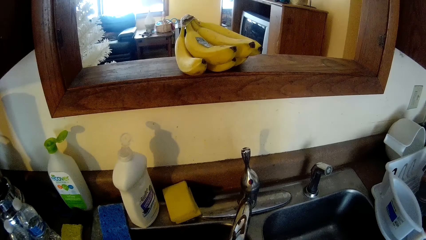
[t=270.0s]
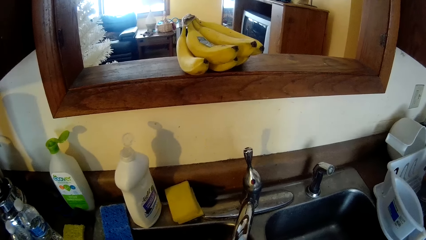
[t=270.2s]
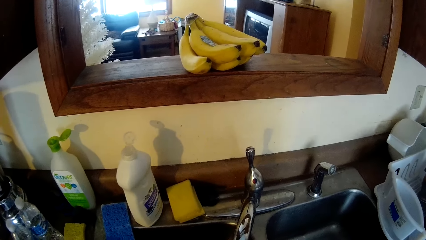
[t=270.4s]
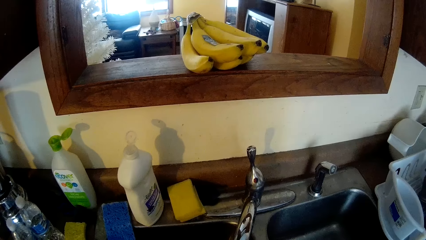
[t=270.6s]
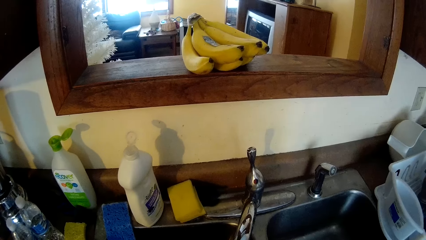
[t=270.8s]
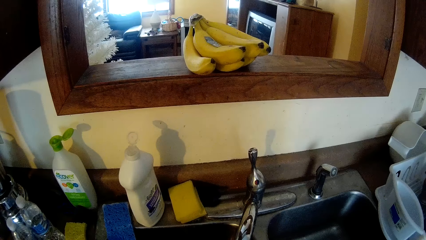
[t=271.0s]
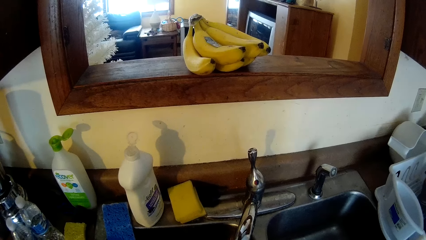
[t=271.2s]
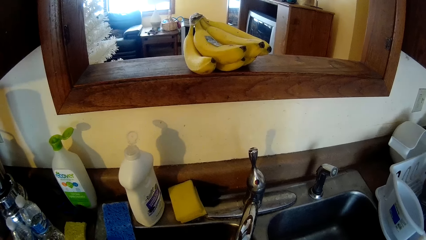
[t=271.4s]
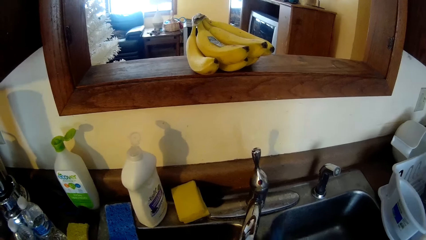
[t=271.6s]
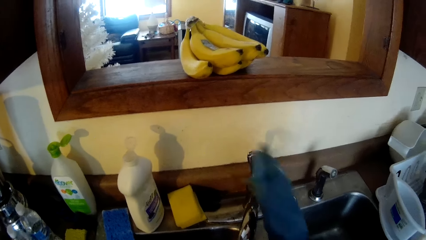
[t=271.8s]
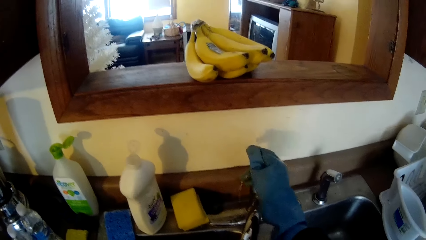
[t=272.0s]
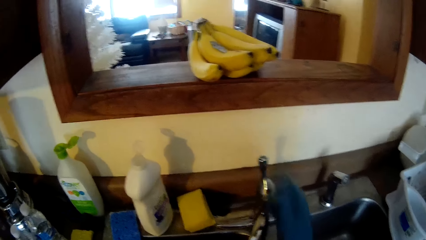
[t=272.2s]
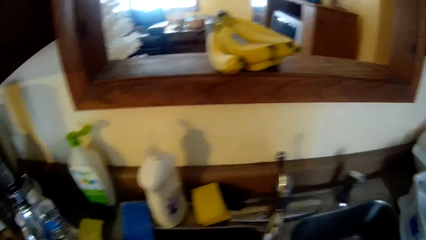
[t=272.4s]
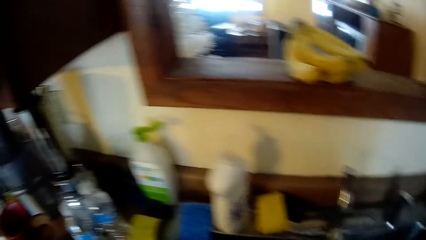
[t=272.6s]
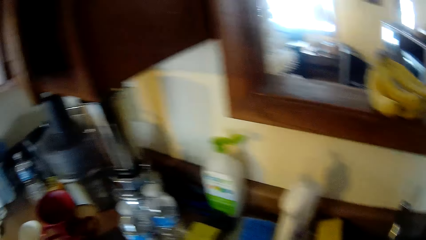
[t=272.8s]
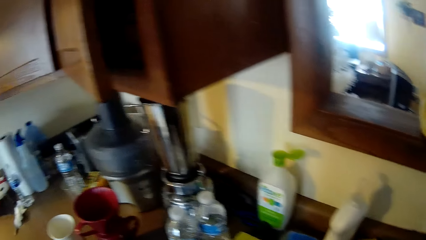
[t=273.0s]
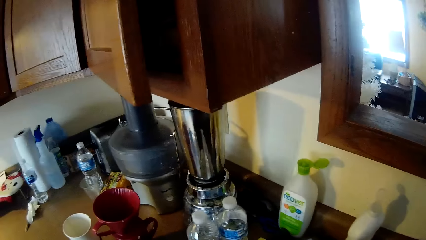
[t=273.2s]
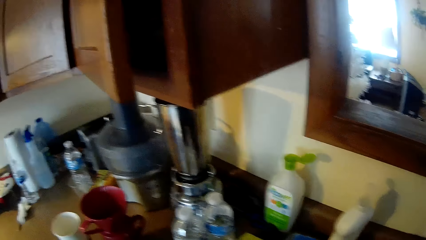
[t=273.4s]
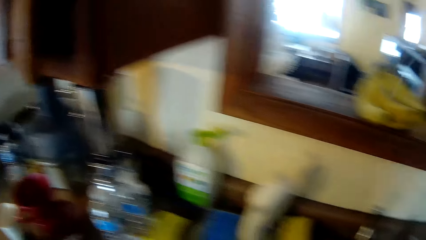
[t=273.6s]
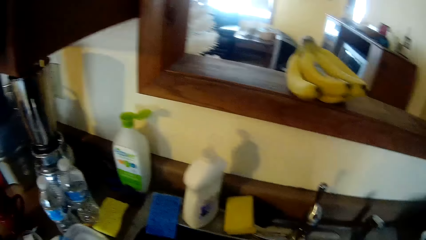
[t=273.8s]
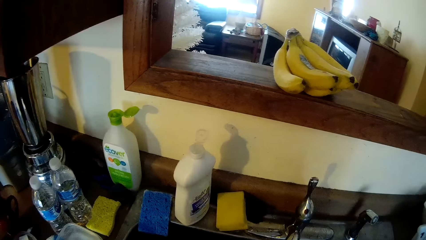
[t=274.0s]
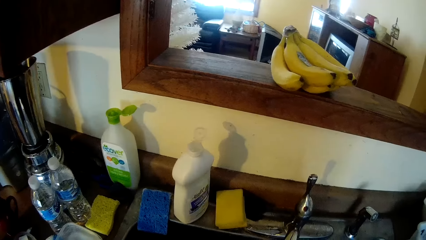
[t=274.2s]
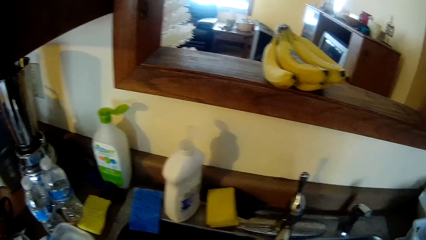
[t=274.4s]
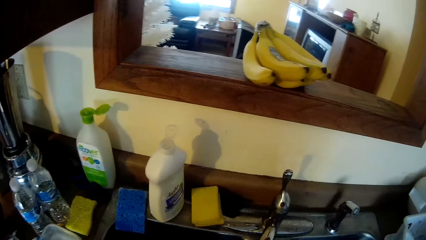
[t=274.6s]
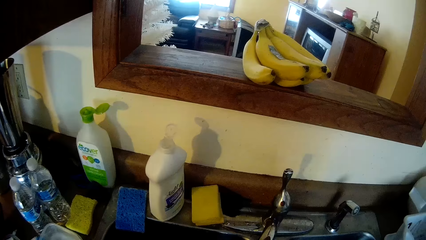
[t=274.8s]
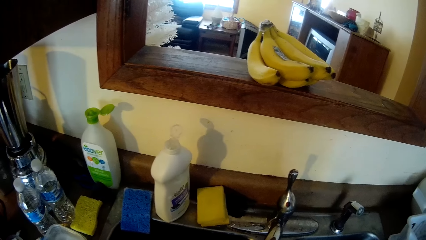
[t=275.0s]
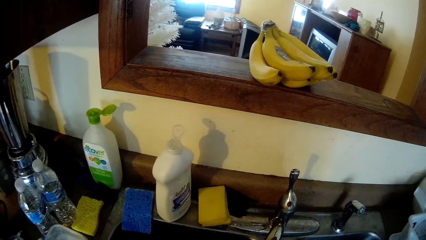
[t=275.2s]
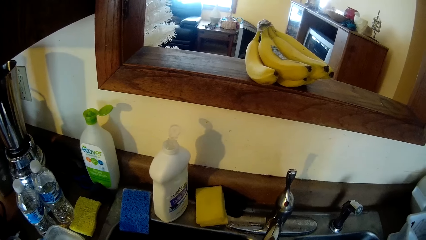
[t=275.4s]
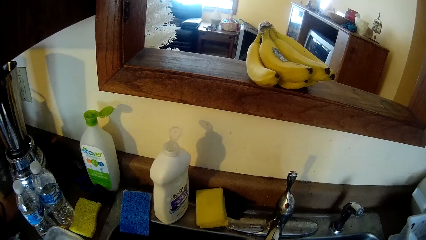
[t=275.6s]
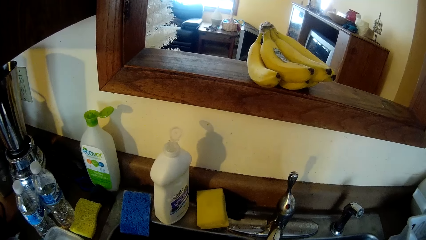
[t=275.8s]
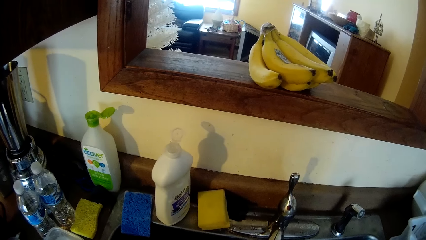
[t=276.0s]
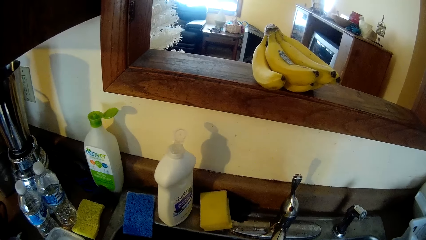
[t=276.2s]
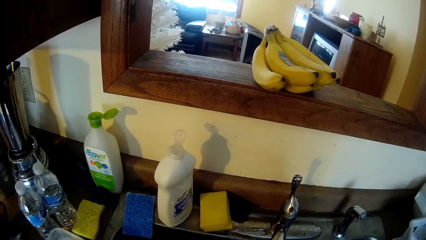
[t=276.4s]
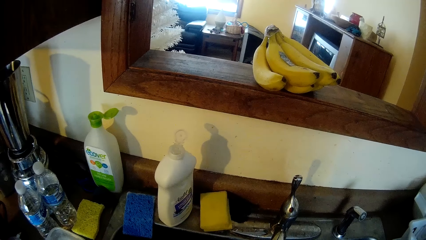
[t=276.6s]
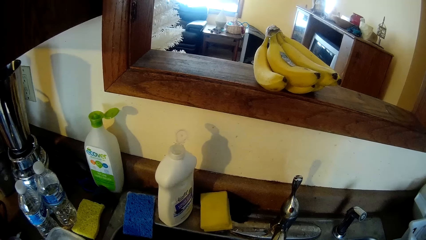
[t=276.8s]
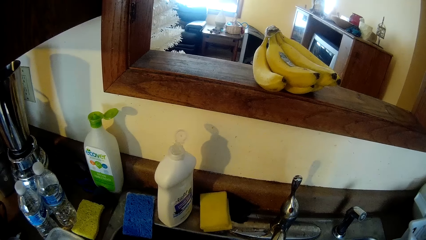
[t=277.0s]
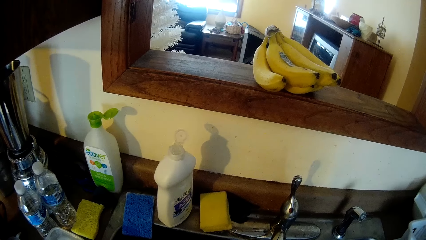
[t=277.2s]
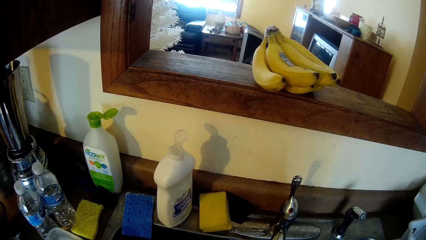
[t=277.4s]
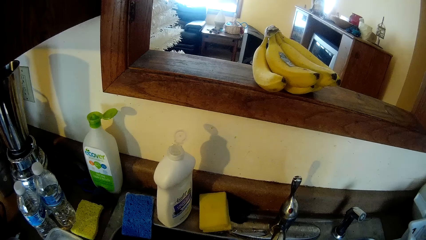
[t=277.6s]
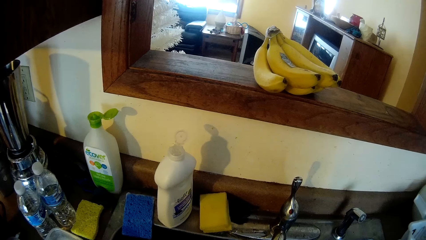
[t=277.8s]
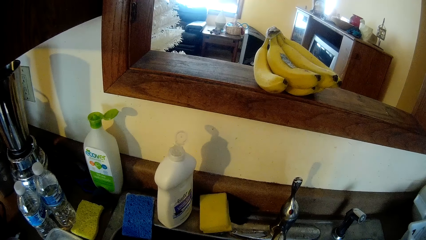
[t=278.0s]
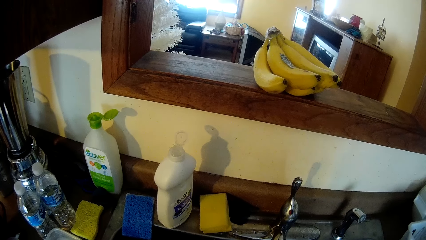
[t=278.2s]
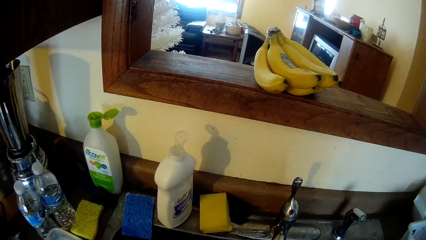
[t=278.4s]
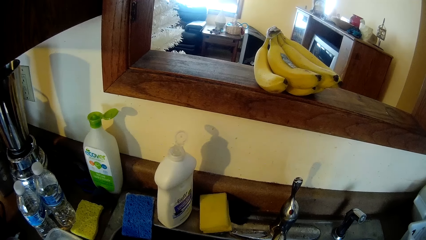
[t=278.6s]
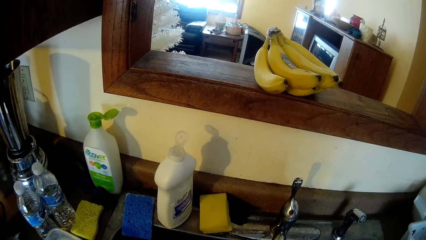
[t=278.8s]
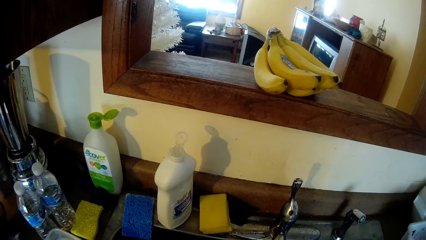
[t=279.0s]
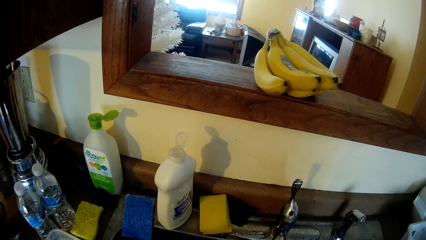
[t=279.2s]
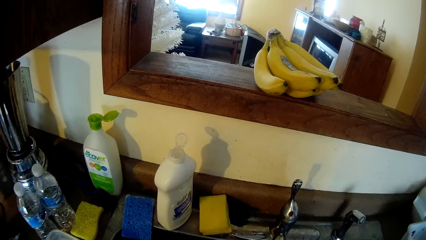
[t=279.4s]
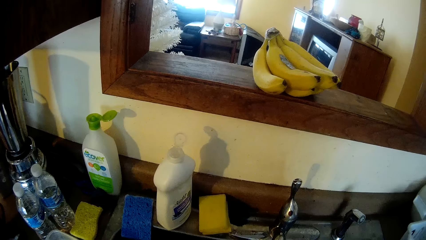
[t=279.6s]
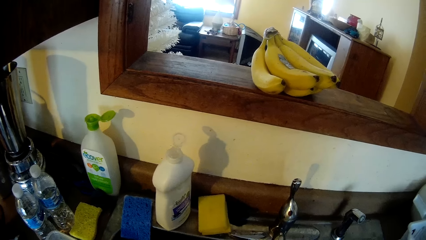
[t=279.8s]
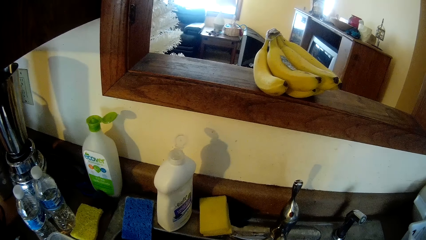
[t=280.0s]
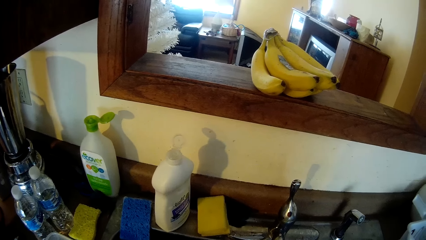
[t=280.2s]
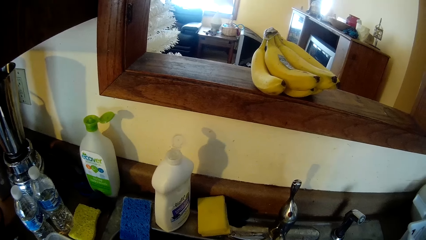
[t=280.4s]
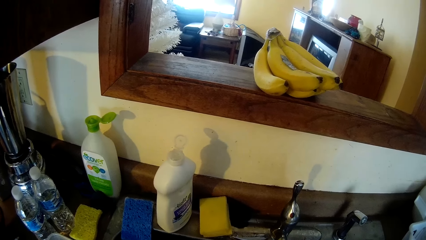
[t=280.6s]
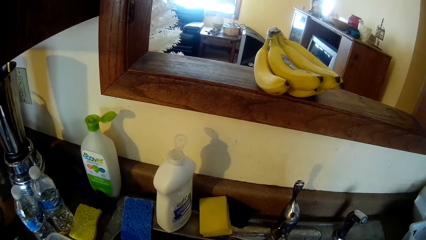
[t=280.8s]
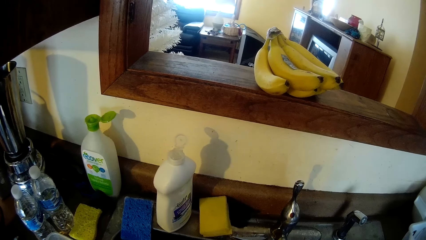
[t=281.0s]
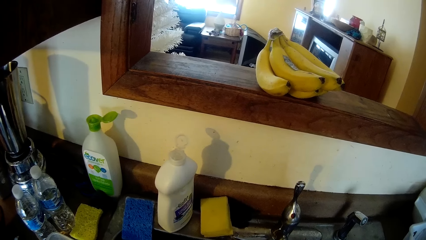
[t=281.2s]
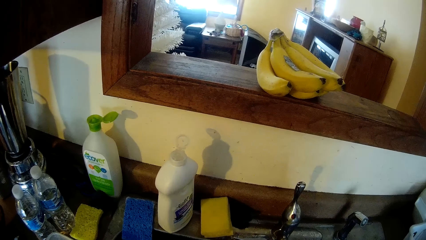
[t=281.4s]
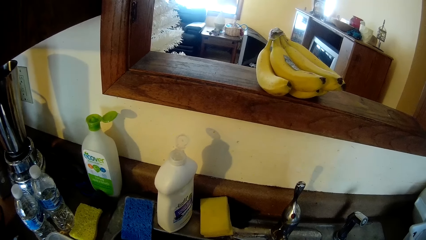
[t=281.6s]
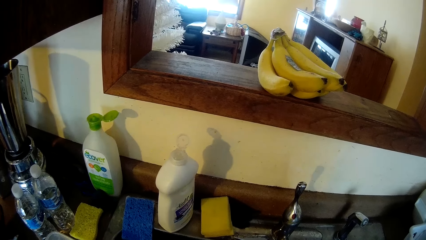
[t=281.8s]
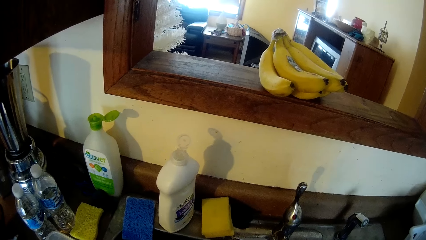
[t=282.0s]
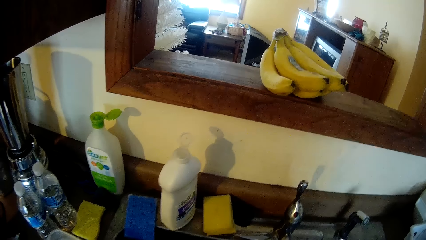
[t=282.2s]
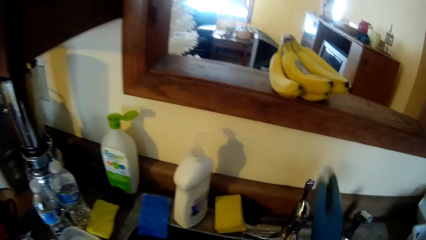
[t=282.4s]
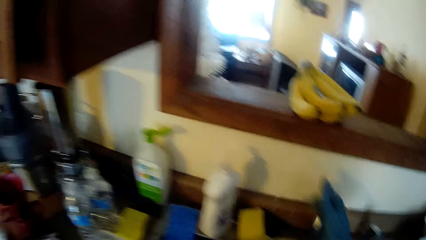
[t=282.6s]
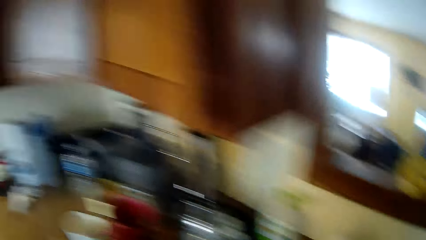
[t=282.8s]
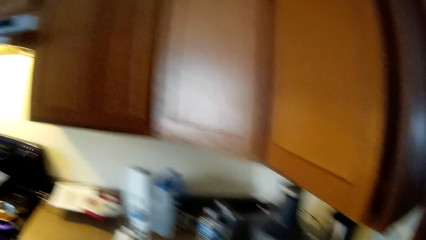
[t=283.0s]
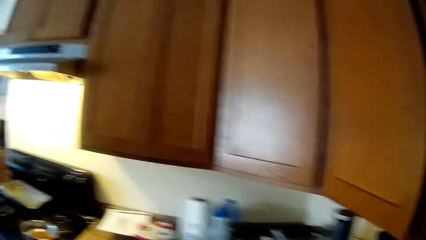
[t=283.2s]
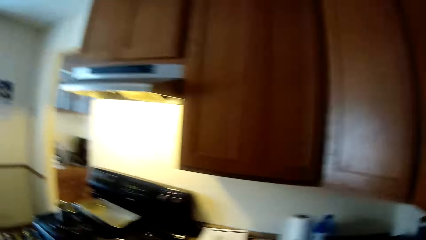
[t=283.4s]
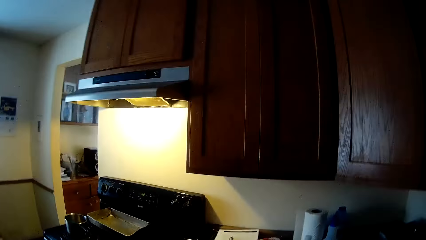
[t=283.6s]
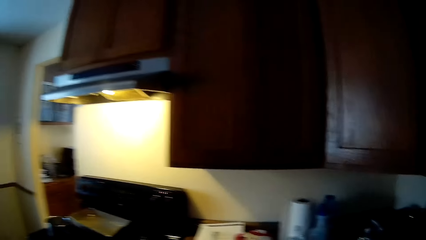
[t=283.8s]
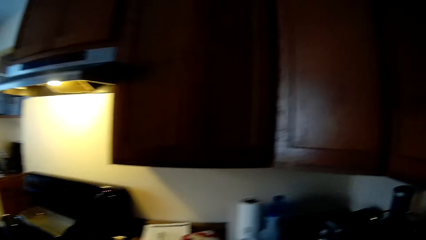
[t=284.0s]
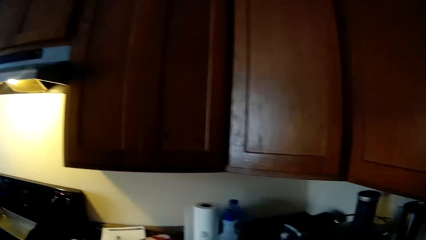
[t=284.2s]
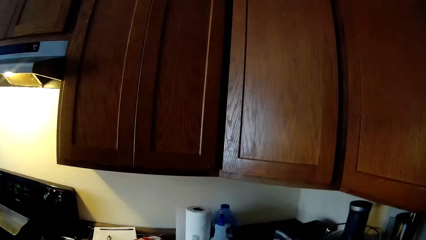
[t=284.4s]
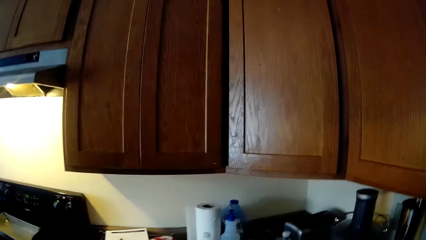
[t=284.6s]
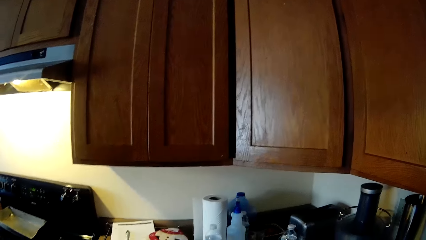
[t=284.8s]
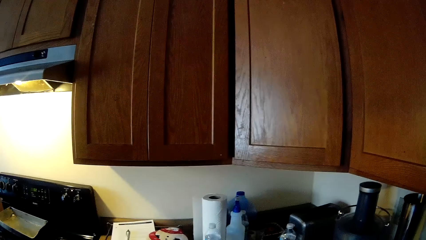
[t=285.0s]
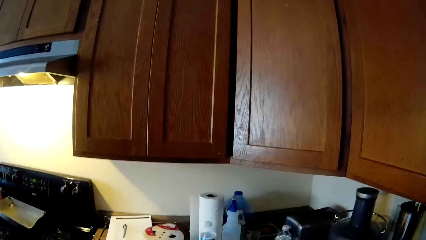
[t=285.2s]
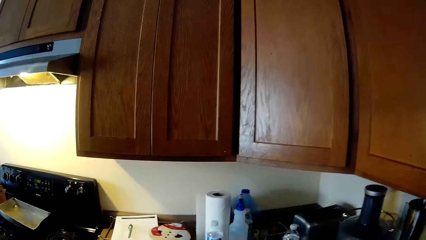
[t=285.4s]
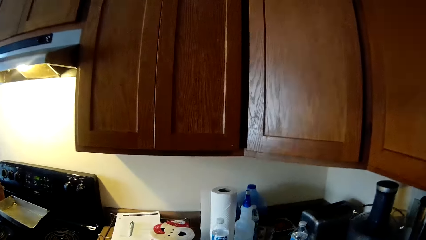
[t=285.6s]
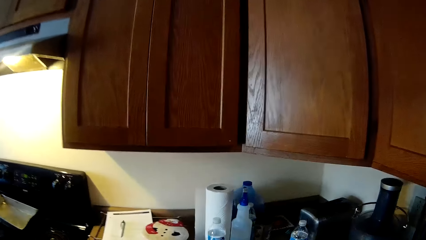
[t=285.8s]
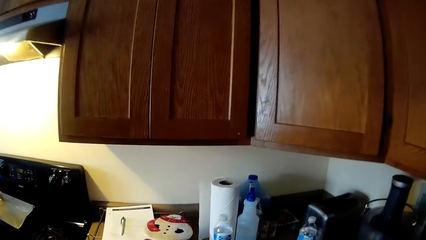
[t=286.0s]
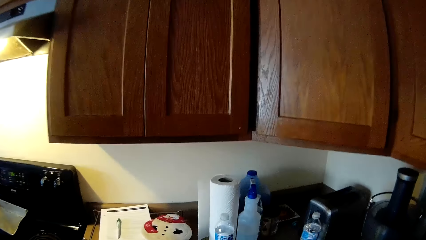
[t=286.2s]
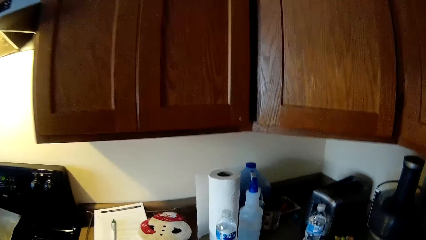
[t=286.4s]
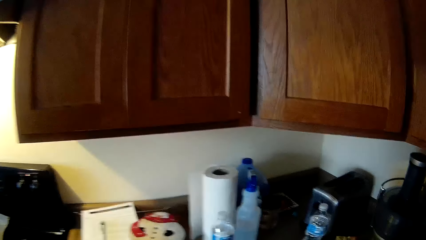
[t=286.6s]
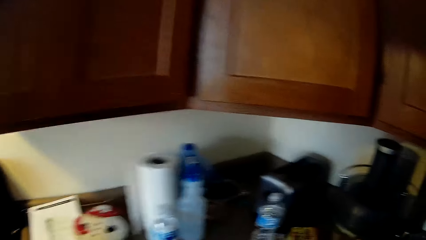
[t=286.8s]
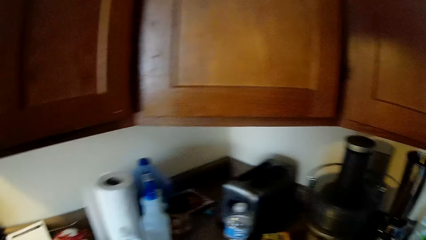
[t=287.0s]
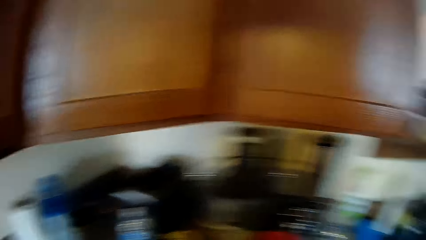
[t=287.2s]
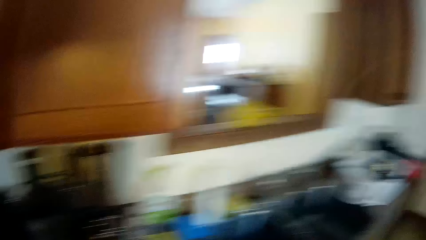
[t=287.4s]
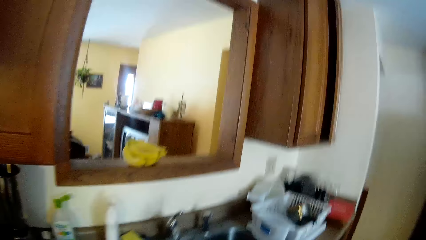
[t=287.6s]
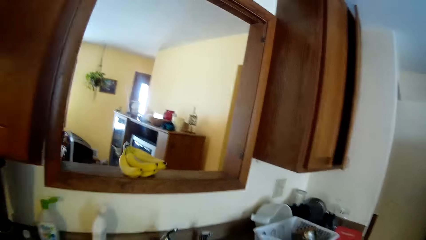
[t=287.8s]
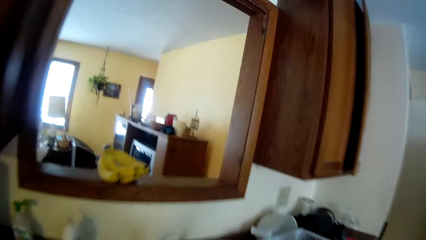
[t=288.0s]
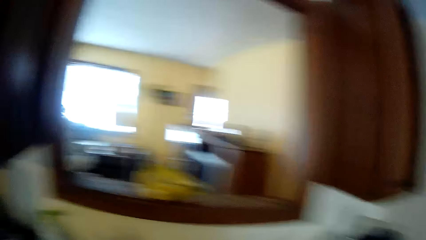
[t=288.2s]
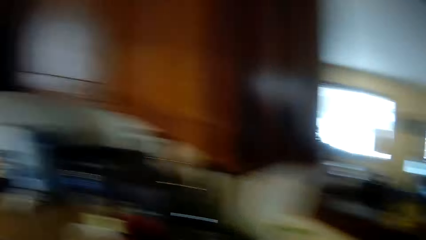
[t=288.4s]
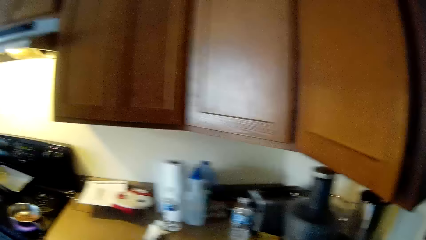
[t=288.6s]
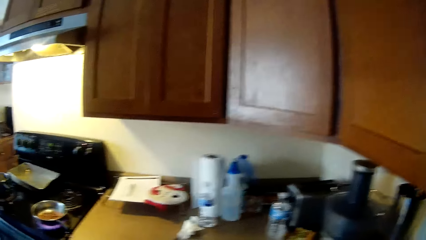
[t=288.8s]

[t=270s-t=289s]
The camera wearer touches the tap with her right hand. She switches on the water tap. She touches the tap with her right hand. She switches off the water tap.
